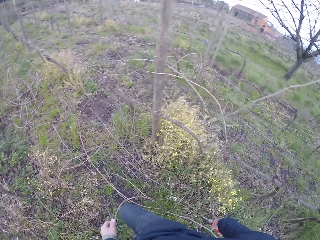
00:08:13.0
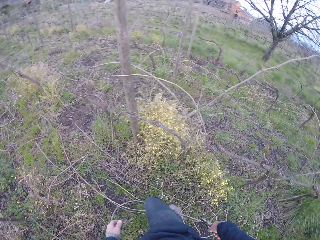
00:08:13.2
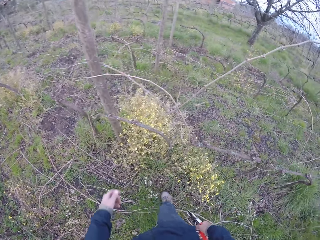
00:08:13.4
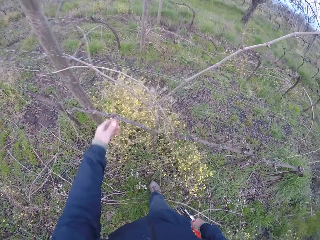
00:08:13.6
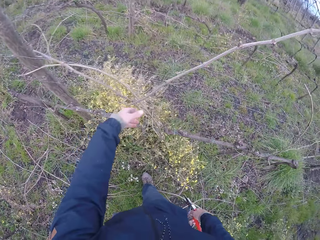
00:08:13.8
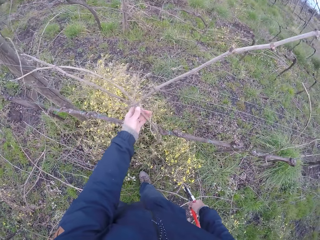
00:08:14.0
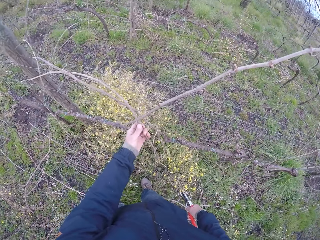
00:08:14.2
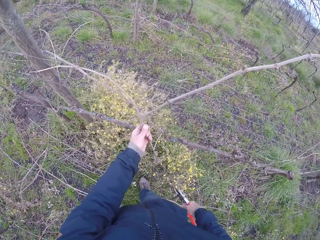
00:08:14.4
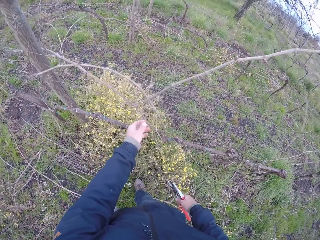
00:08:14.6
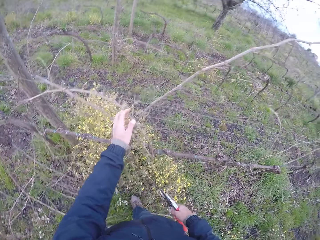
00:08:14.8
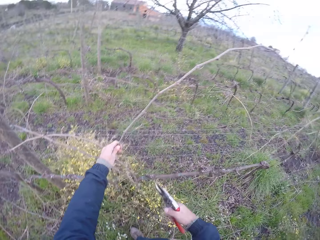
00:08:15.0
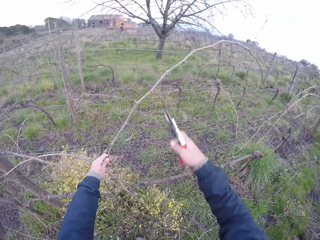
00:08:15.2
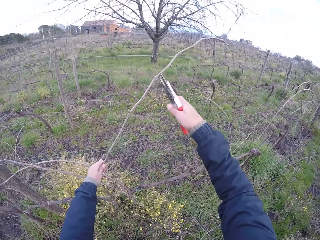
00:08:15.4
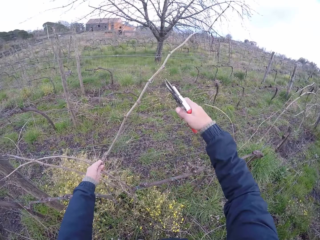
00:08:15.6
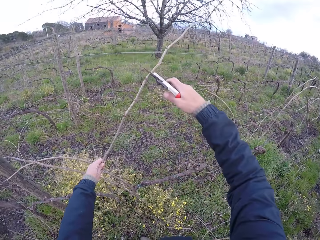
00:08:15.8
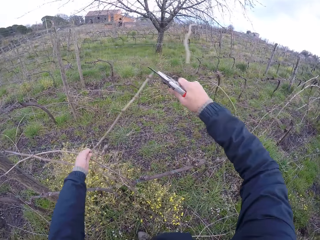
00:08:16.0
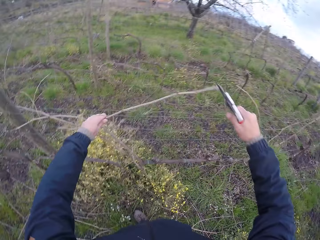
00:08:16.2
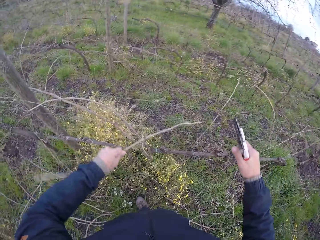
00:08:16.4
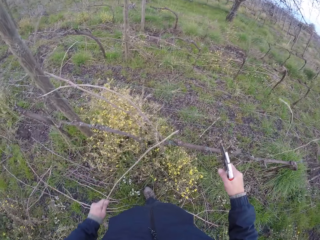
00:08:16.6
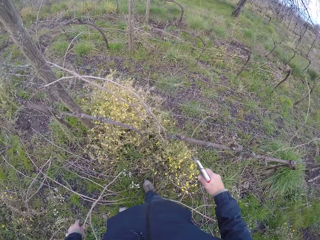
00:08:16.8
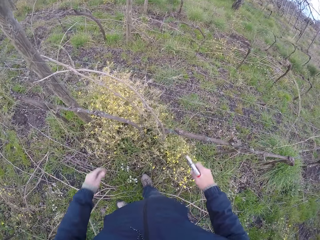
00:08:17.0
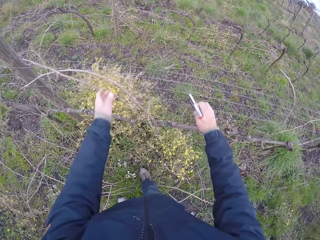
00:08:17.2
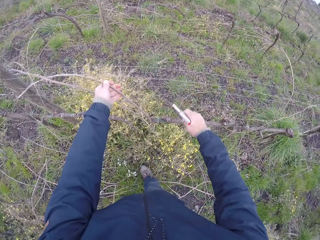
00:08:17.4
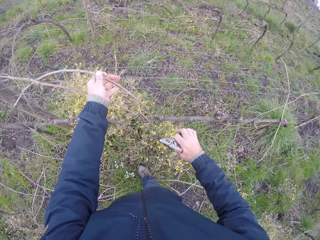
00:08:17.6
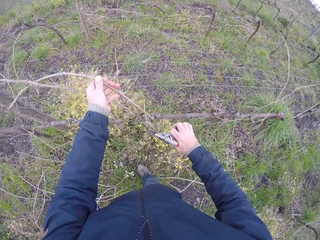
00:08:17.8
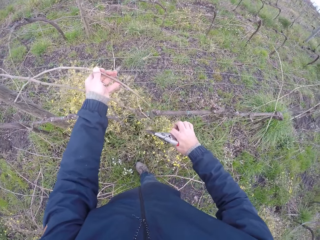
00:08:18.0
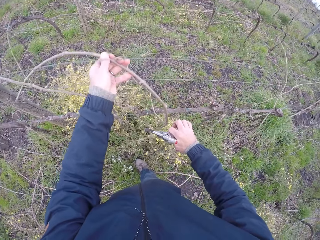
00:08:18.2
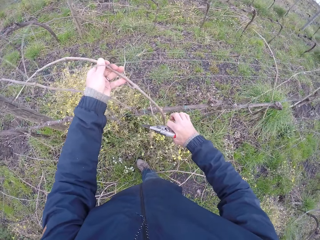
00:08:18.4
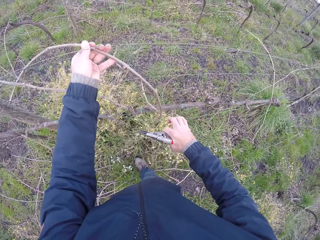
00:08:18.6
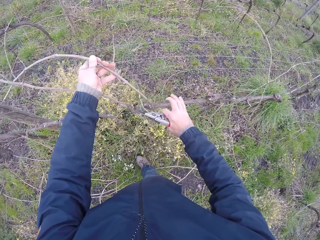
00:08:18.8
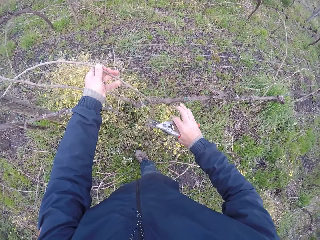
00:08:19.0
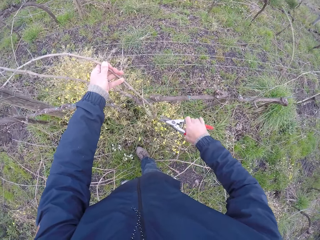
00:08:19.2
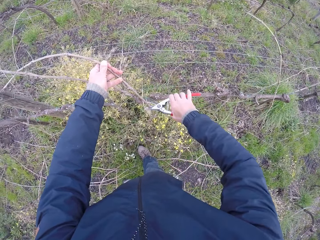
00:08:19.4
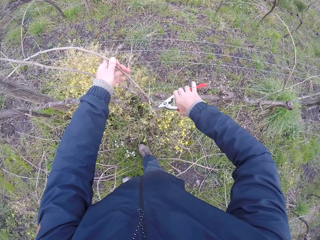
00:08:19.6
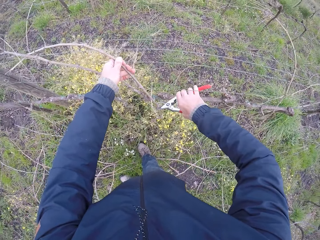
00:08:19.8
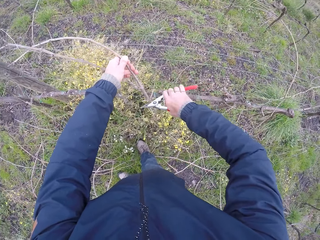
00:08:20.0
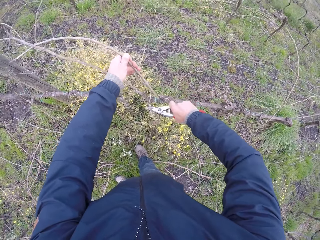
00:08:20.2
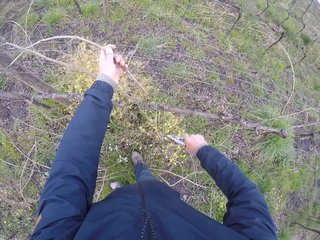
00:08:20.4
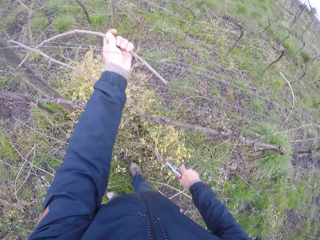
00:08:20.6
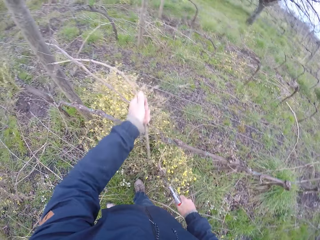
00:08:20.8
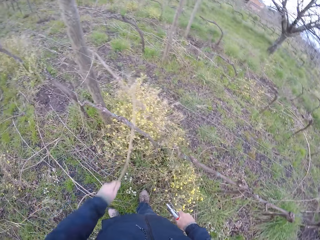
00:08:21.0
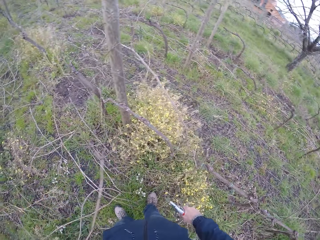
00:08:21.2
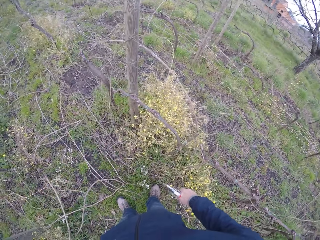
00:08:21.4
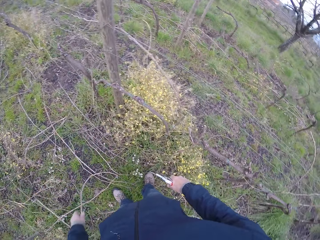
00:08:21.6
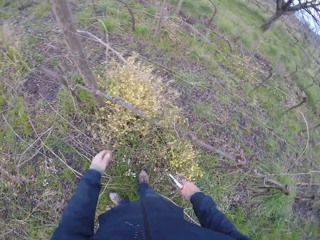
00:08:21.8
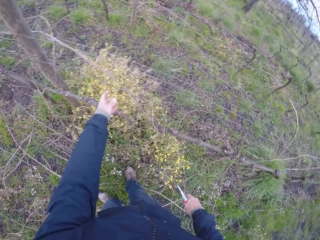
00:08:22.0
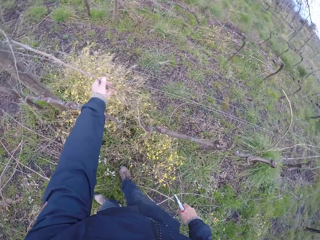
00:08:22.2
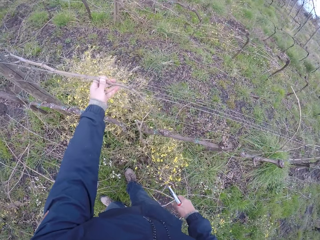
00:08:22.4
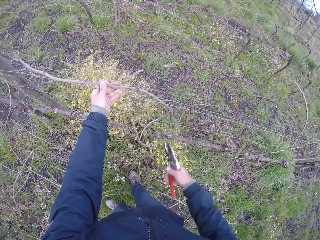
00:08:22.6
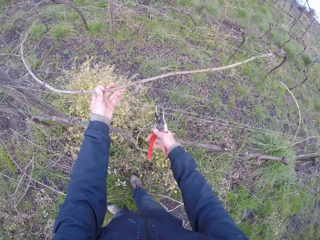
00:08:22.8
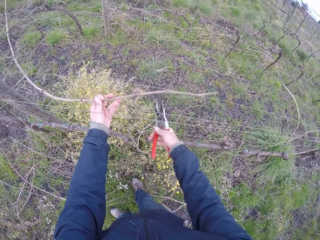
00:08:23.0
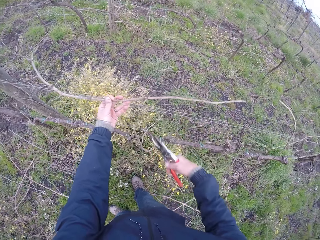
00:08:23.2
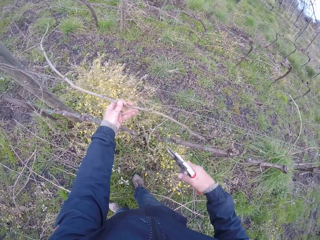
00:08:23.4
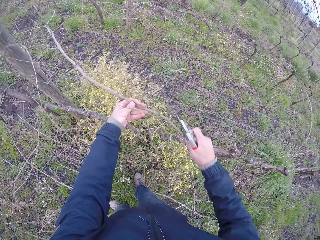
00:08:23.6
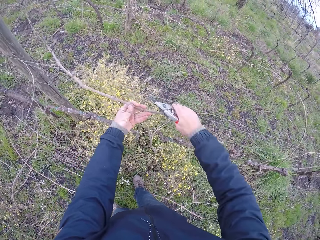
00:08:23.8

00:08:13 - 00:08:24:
The camera wearer pulls a twig with his left hand. He cuts the twig in his left hand with the secateurs in his right hand. He drops the twig in his left hand on the ground. He pulls a twig with his left hand. He cuts the twig in his left hand with the secateurs in his right hand. He drops the twig in his left hand on the ground. He pulls a twig with his left hand.

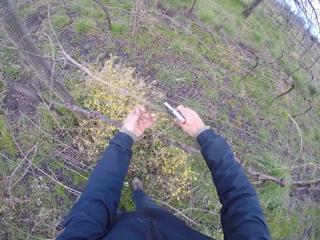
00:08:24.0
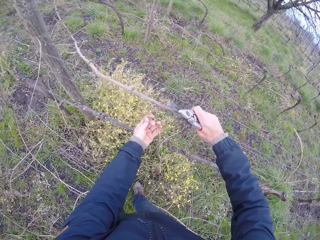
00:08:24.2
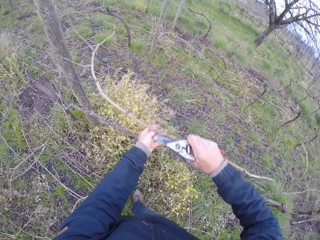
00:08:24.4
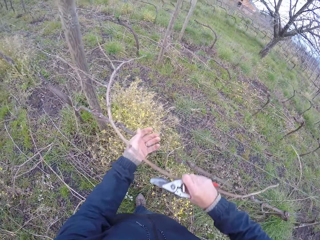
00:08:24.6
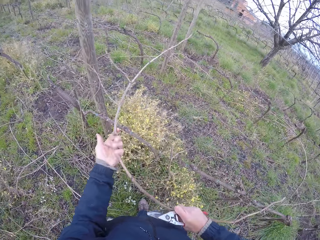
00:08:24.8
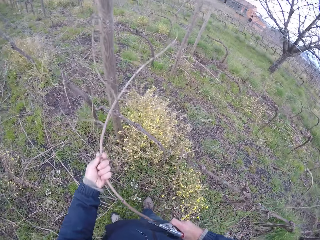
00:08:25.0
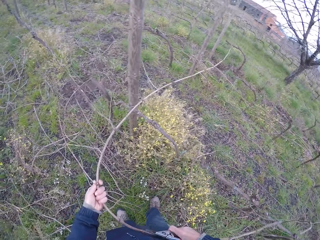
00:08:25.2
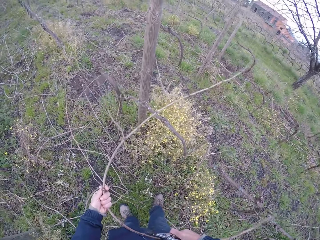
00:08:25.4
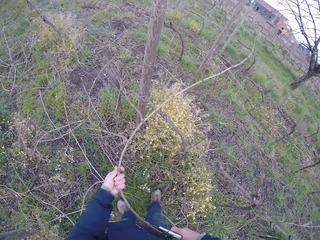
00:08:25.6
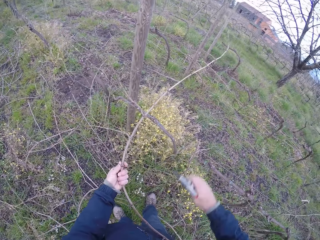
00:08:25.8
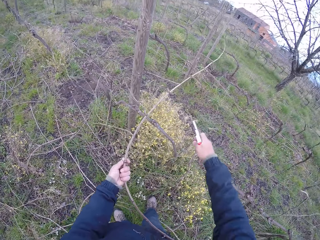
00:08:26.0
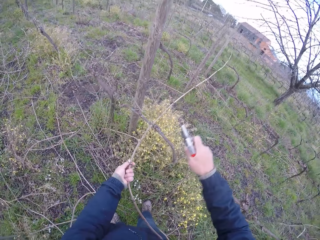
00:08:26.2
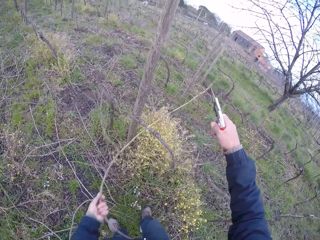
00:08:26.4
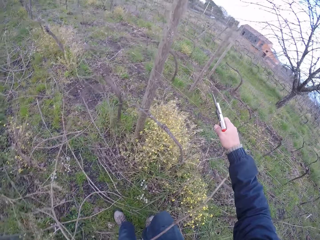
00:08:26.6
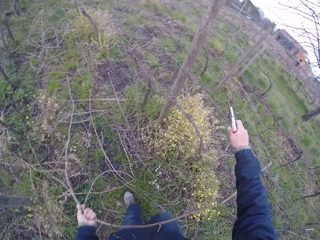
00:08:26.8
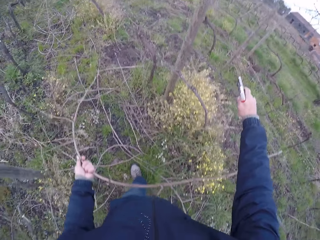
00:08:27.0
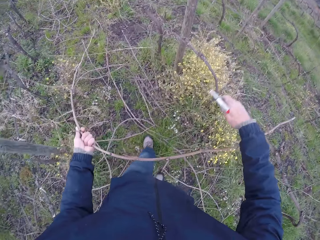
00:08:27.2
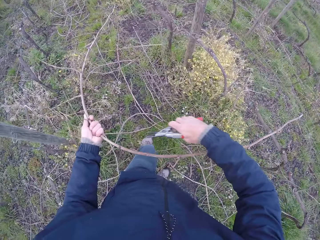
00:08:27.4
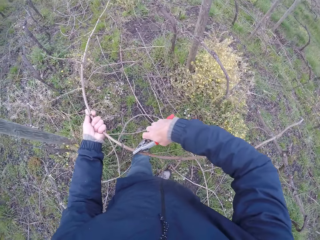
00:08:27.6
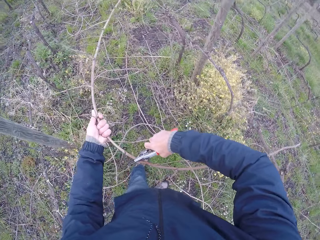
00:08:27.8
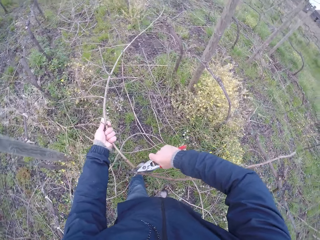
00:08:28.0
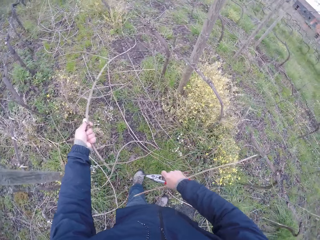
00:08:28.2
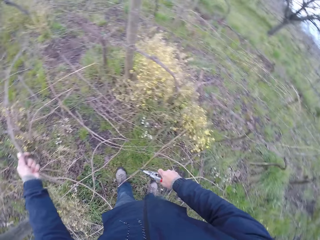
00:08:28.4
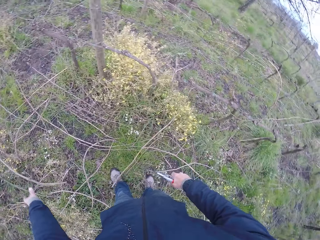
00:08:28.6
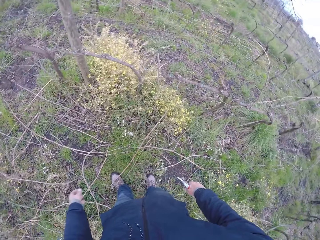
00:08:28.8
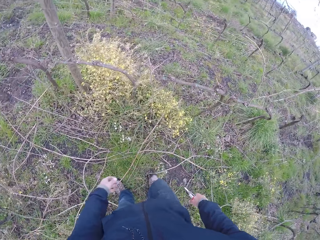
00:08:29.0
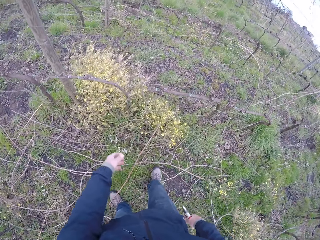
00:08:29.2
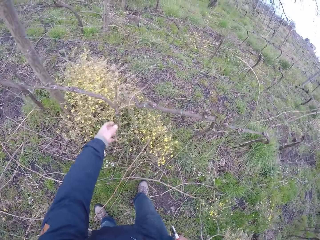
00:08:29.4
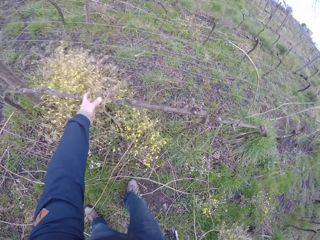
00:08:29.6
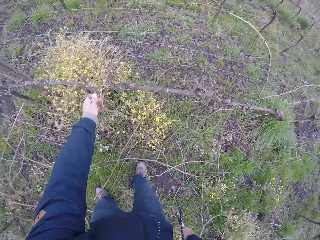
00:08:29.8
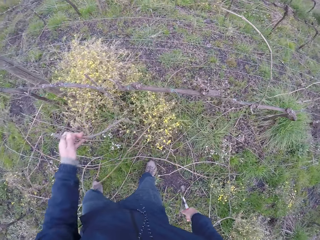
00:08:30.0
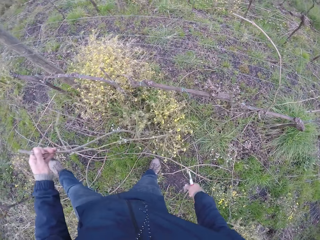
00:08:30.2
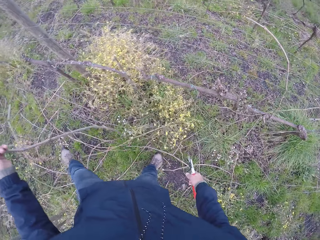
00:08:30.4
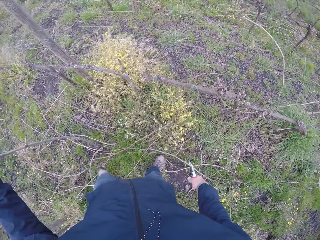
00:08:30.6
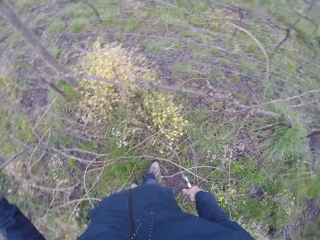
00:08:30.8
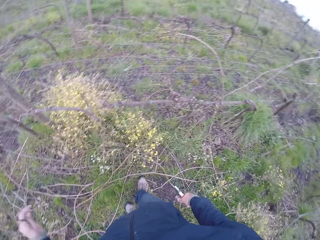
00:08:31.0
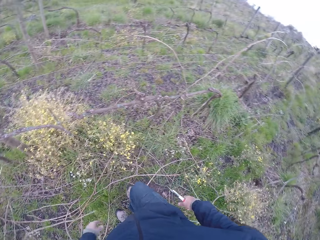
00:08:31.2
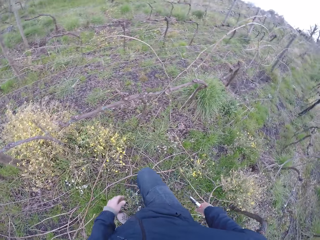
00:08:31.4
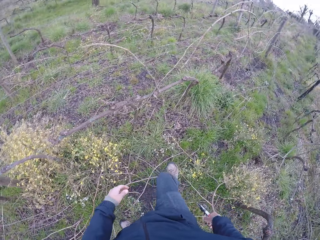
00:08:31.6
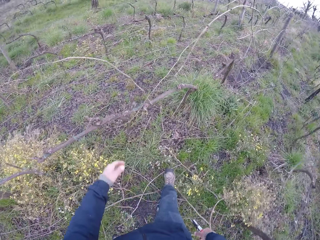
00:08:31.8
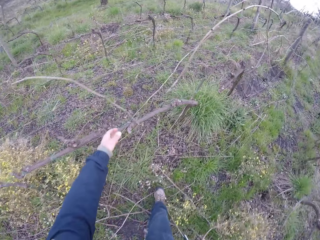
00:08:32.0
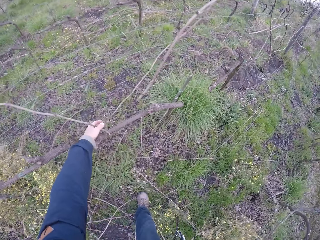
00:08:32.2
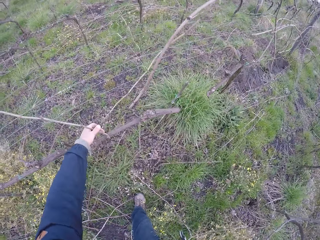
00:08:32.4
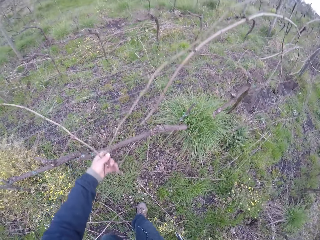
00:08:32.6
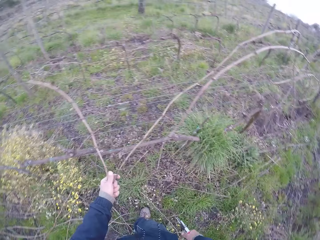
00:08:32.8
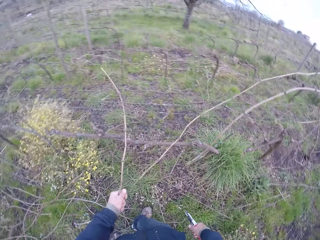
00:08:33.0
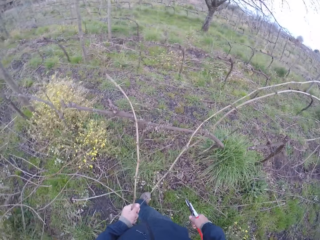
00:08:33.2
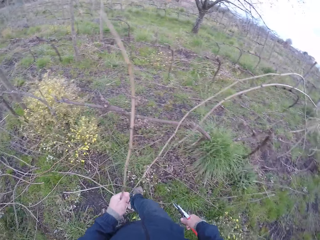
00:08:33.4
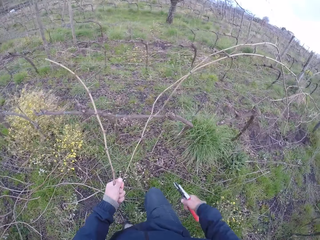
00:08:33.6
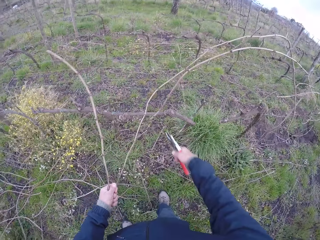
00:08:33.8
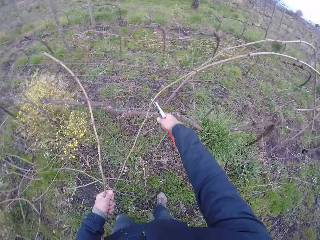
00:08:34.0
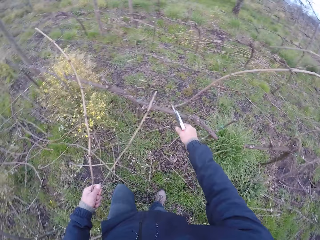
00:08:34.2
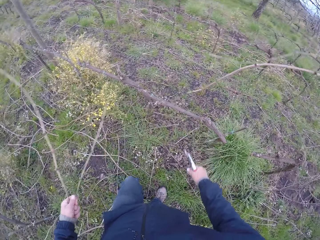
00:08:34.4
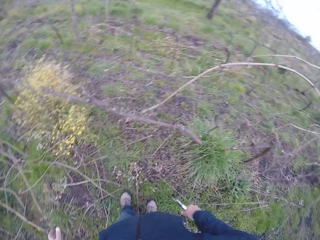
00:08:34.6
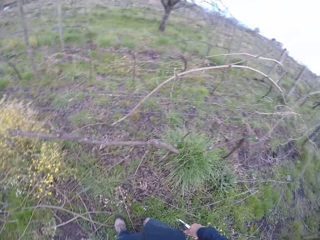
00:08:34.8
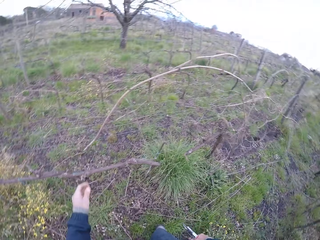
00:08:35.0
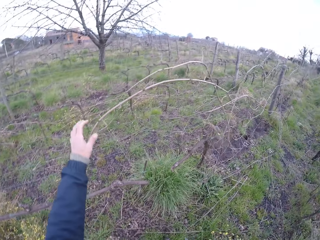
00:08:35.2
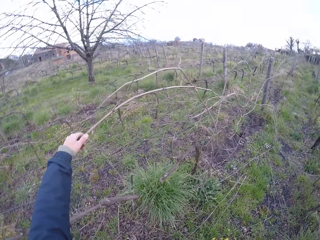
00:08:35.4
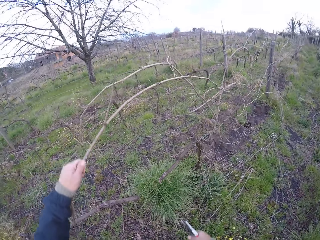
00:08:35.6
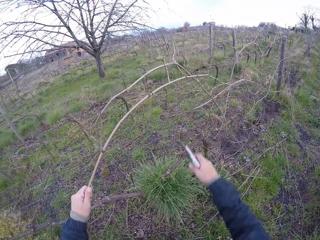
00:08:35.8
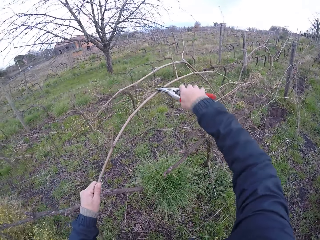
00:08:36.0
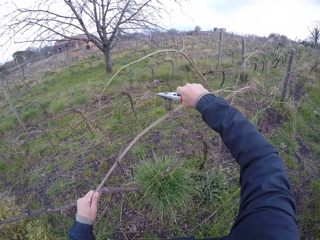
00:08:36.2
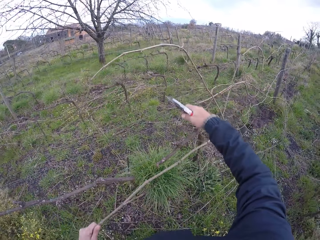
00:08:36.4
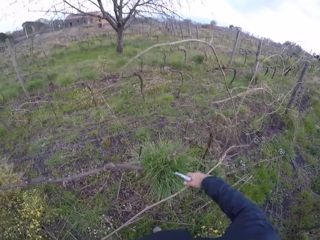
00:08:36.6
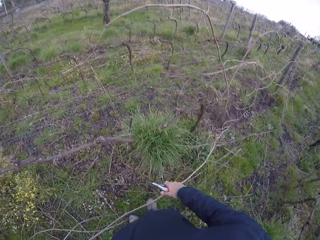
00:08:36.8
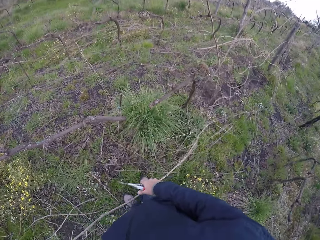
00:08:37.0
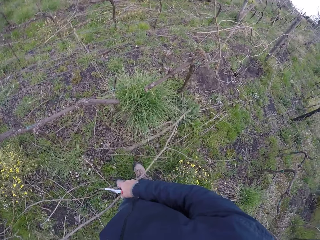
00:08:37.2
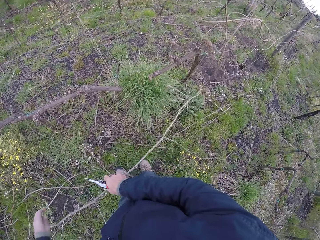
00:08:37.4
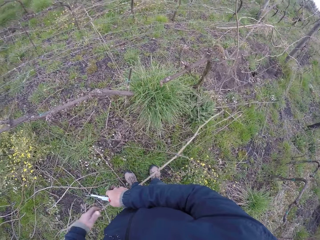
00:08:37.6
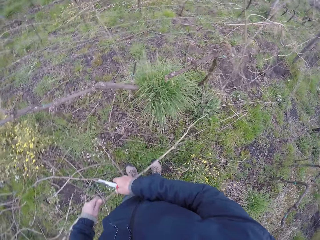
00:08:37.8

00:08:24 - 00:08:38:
The camera wearer pulls the twig in his left hand with both his hands. He cuts the twig in his left hand with the secateurs in his right hand. He drops the twig in his left hand on the ground. He pulls a twig with his left hand. He drops the twig in his left hand on the ground. He pulls twigs with his left hand. He cuts a twig in his left hand with the secateurs in his right hand. He drops dried shrubs. He pulls a twig with his left hand. He cuts the shrub with the plier.
